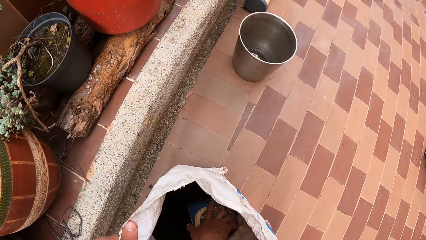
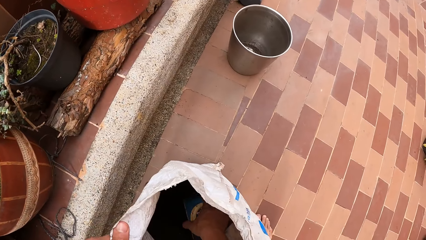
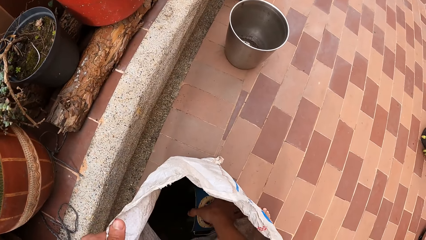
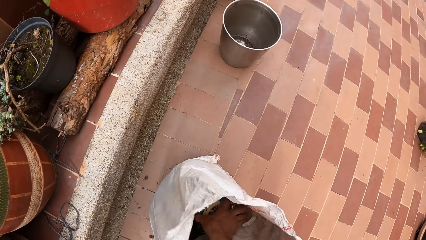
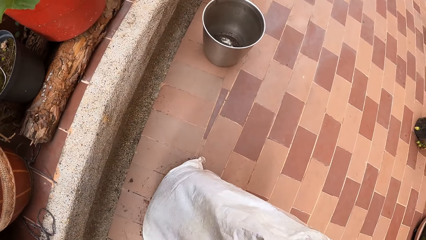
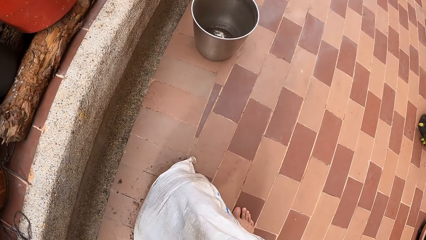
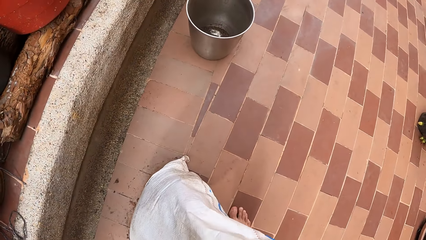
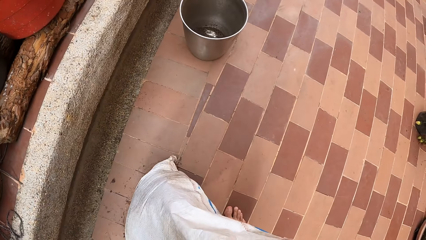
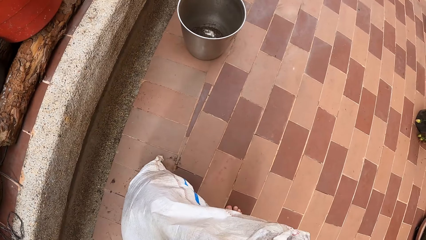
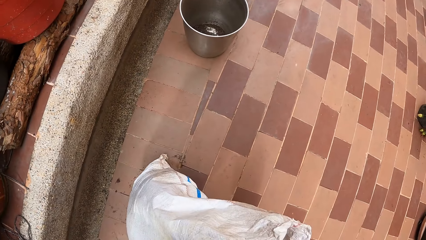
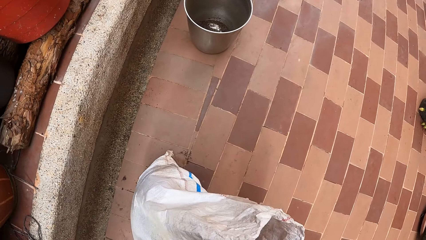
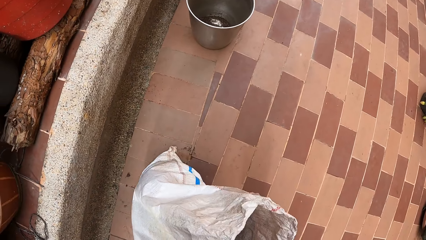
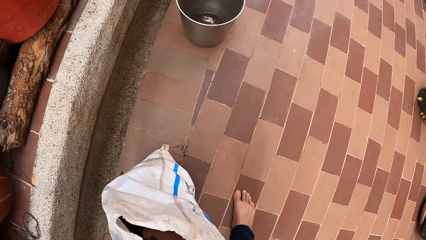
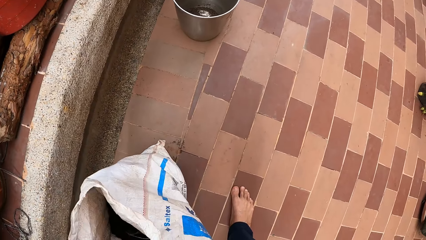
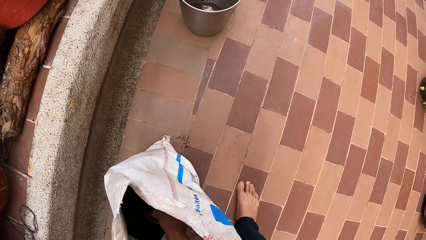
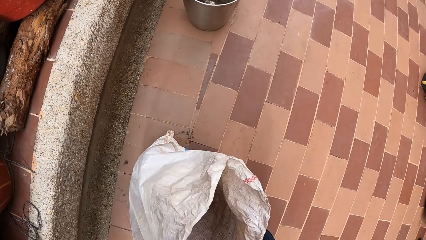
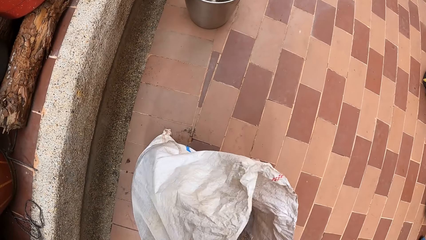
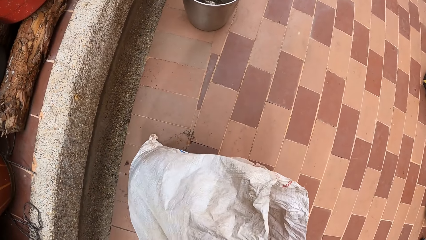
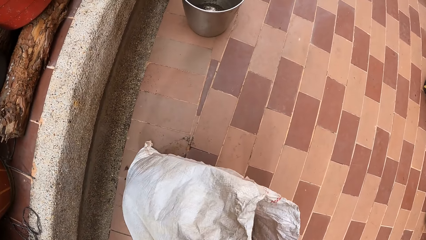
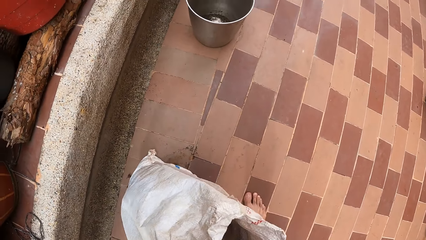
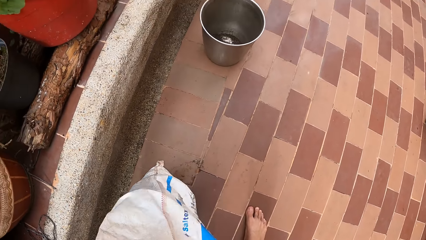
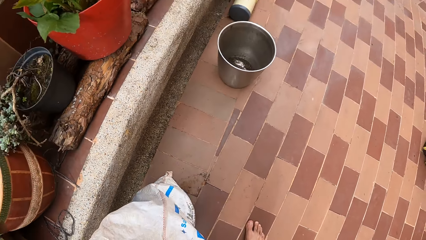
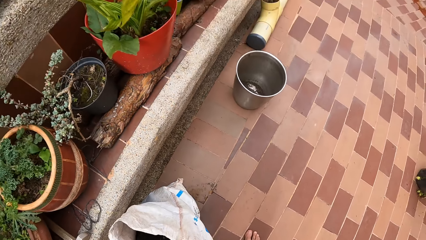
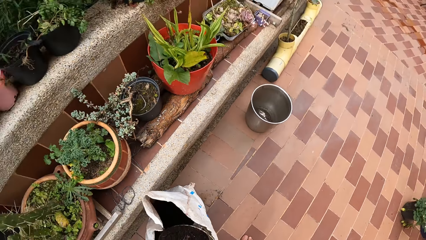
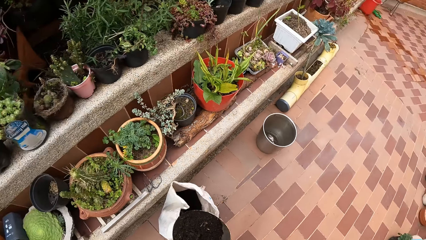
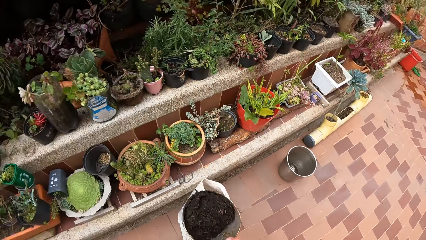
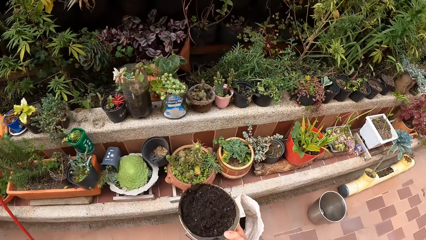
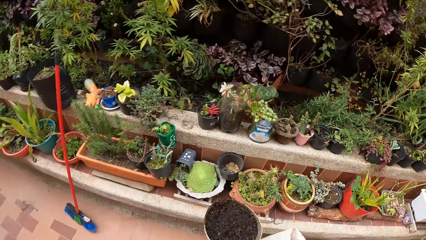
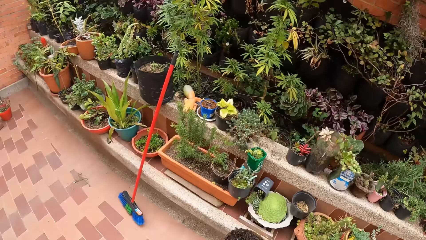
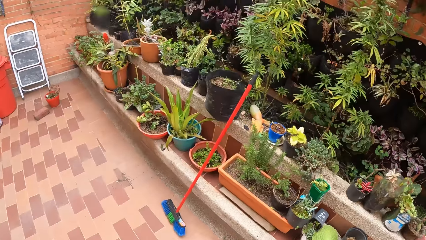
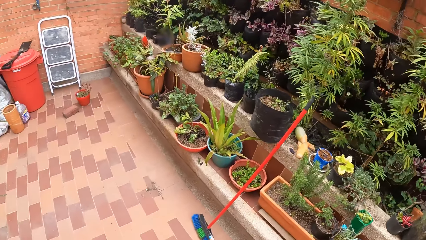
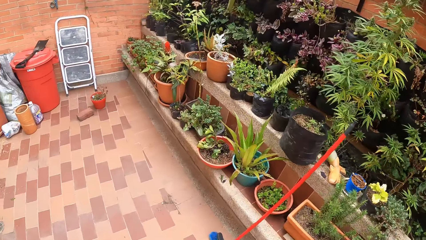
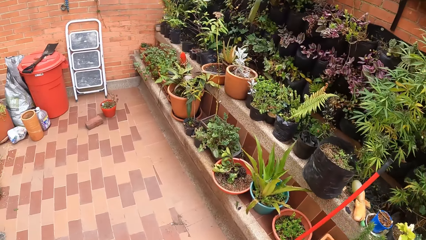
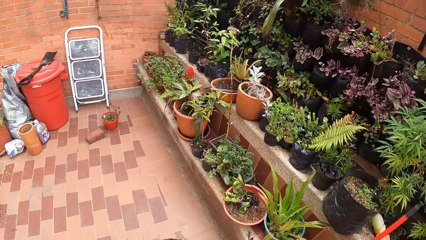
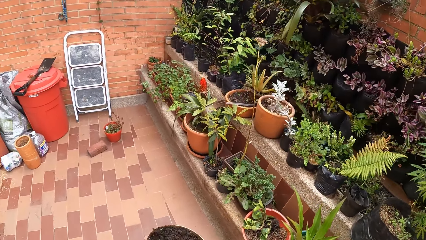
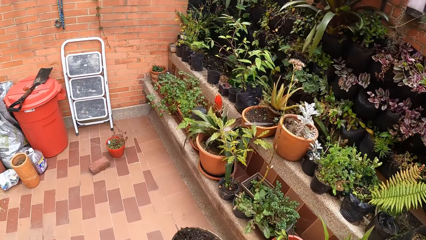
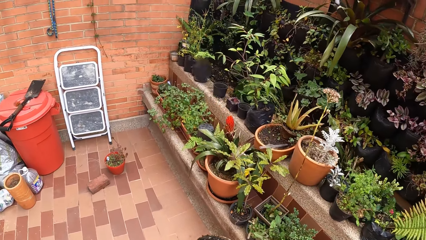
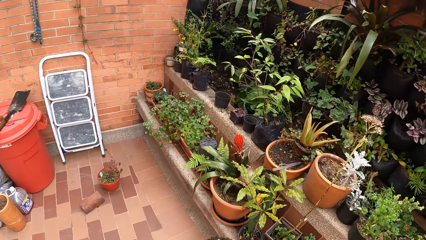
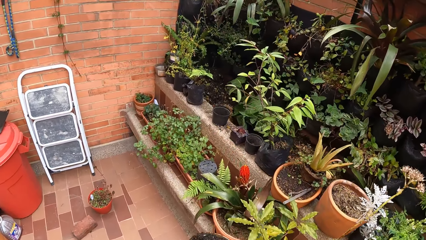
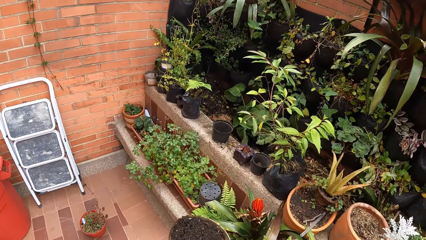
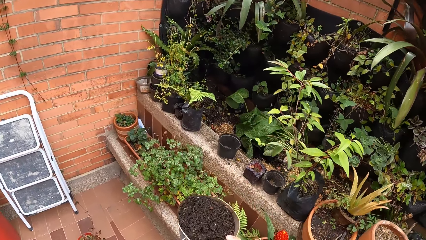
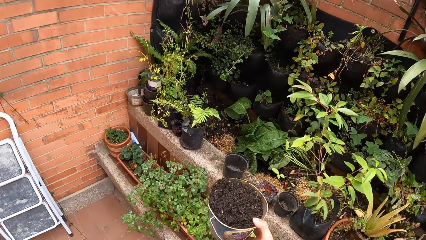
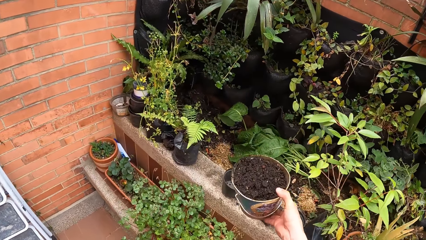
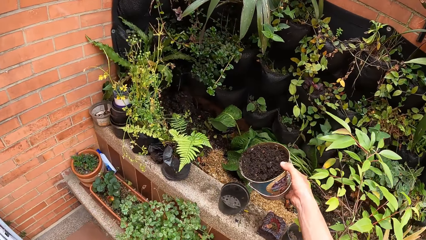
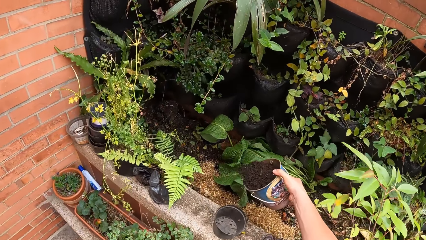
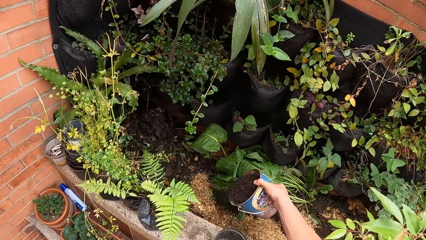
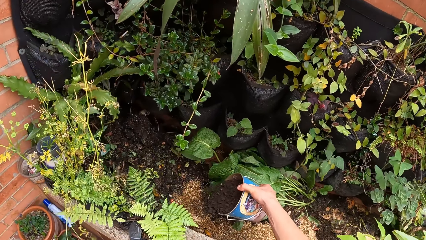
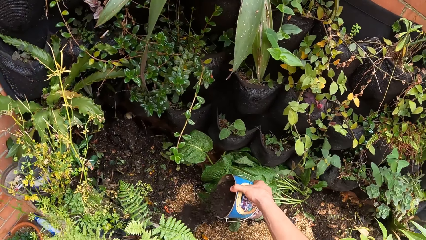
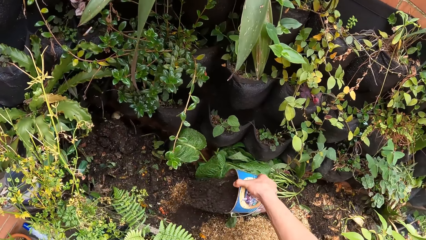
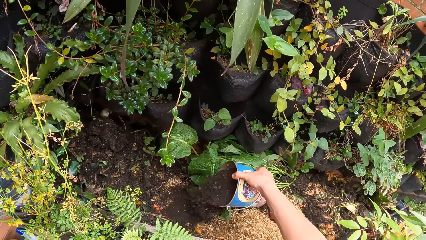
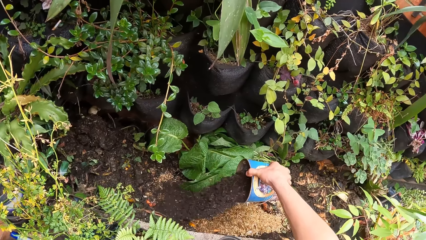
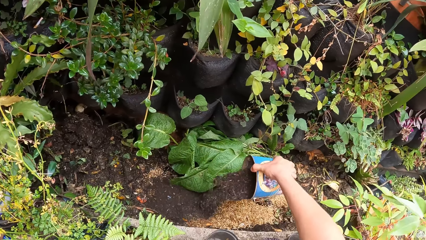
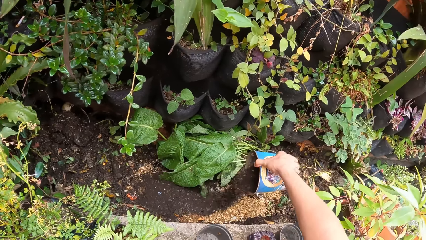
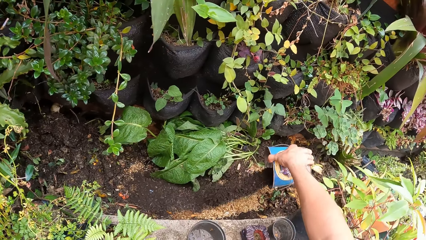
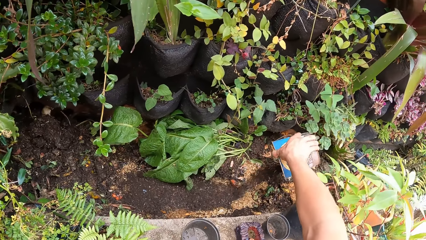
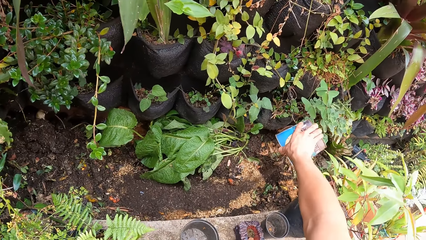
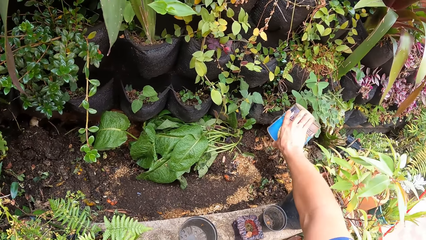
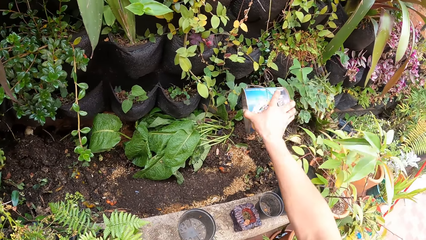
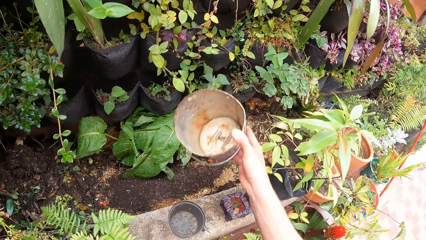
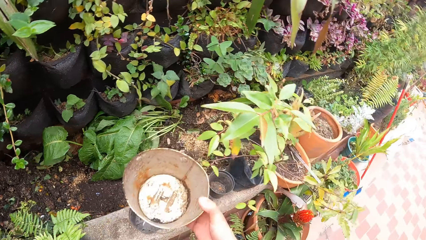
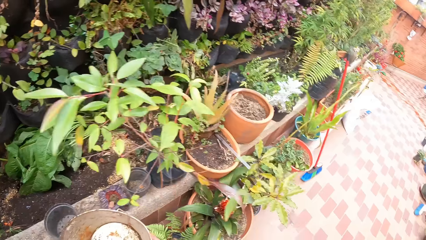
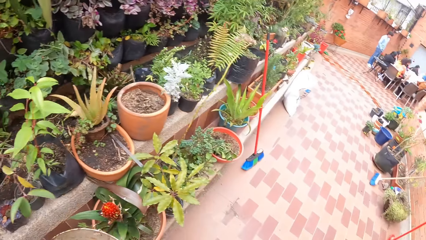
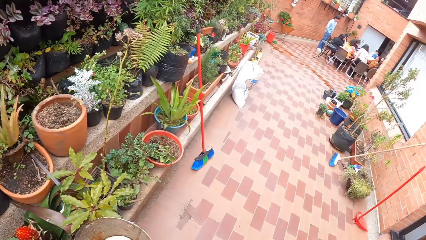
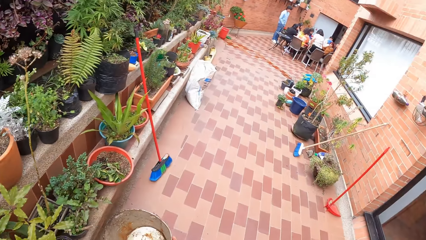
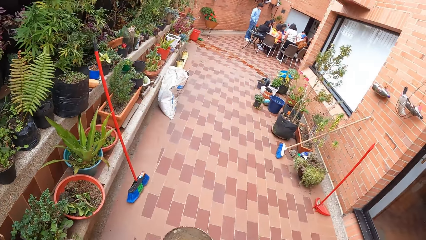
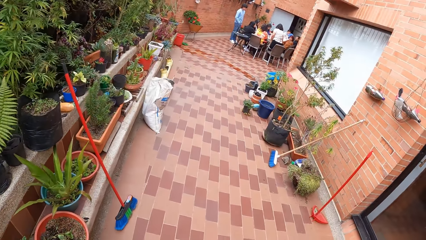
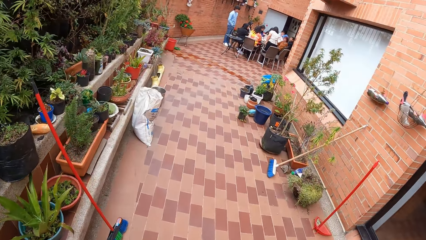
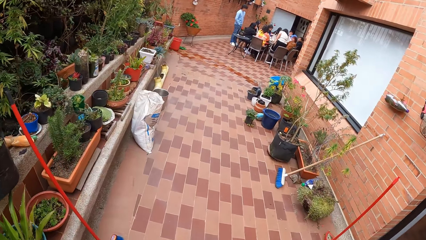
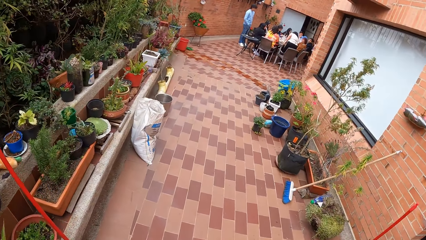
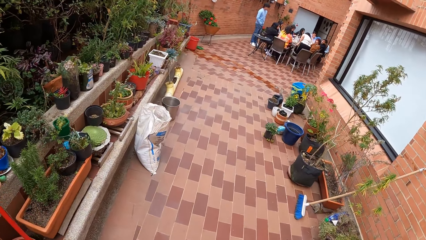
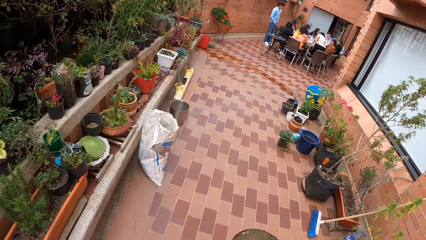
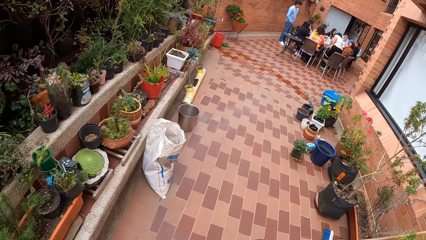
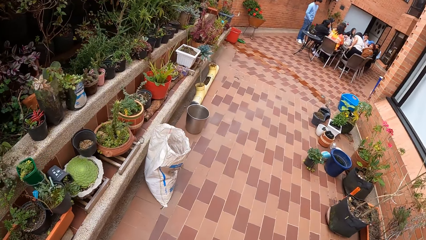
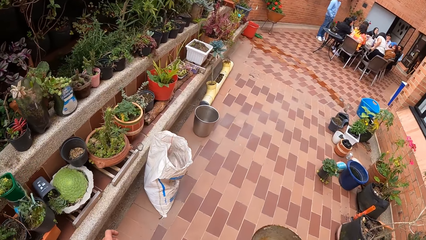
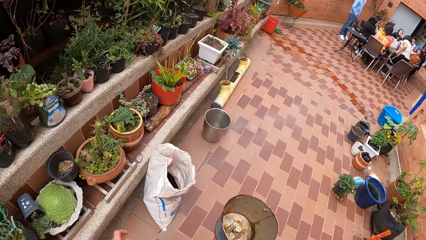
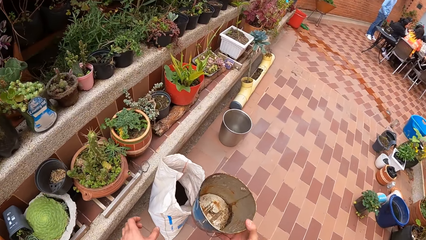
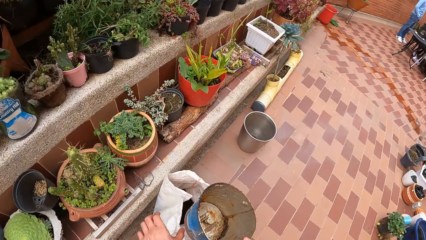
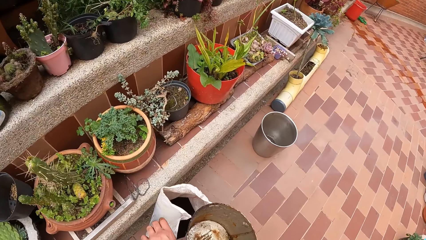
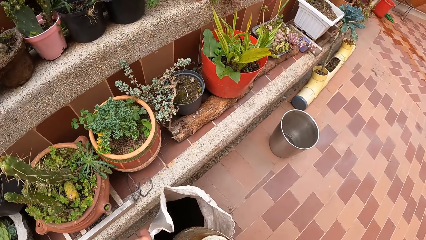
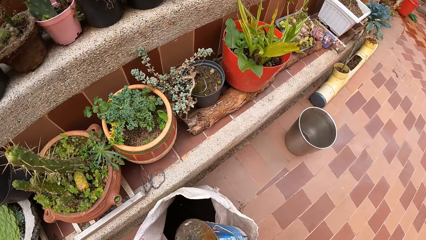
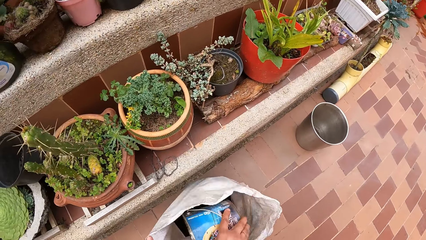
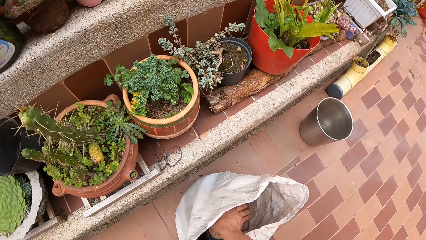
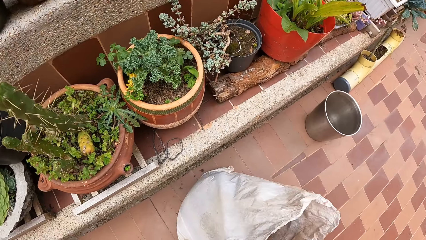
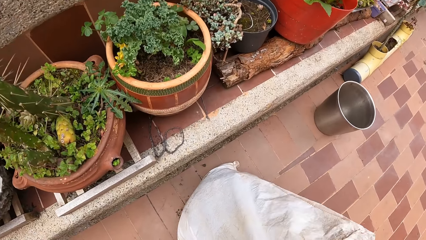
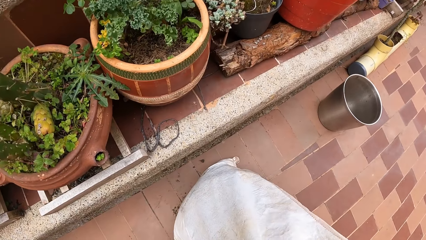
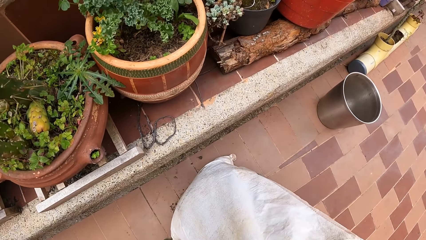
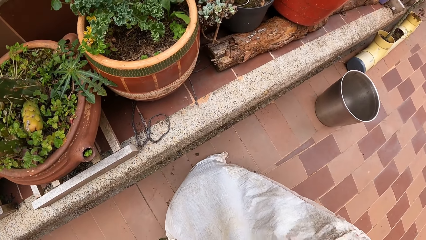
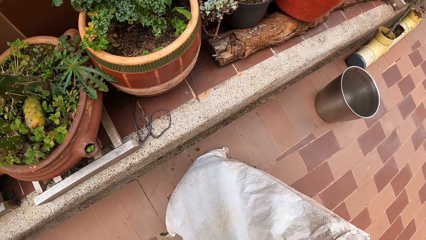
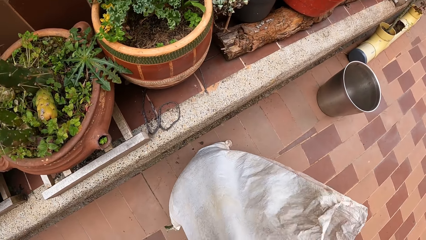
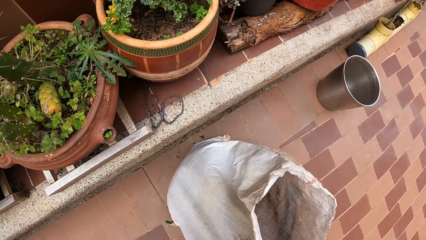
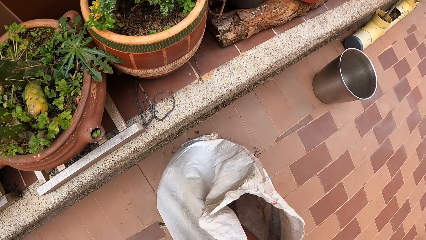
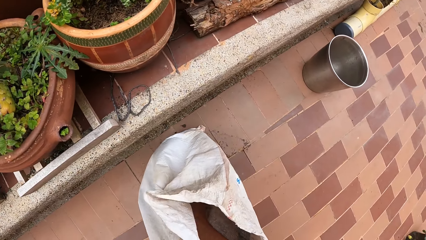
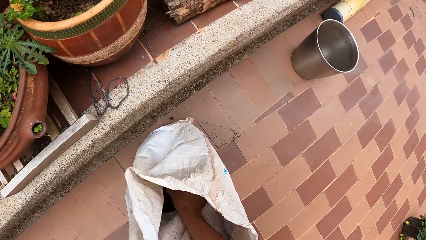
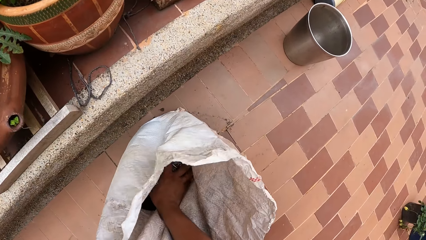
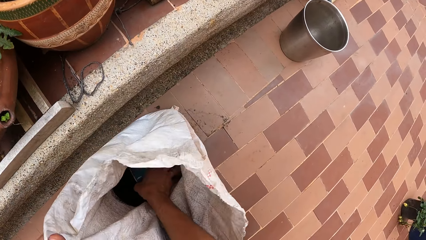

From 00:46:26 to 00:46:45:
The camera wearer scoops sand or manure from the nylon sack with a can in his right hand. He holds the manure. He walks on the garden. He pours the sand from the can to the ground. He holds the container. He walks on the garden. He holds the bag. He scoops sand from the nylon sack with the can in his right hand.
